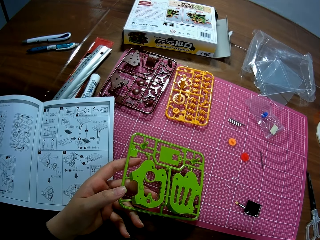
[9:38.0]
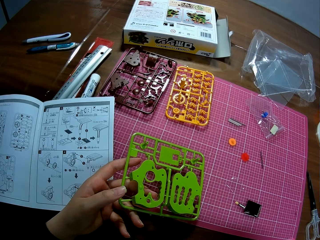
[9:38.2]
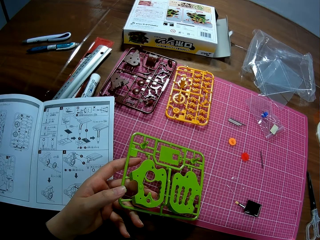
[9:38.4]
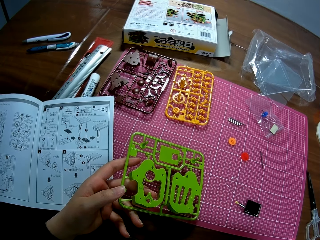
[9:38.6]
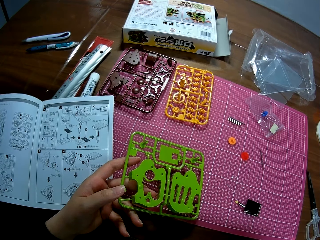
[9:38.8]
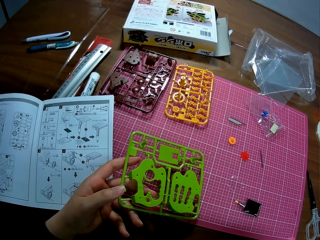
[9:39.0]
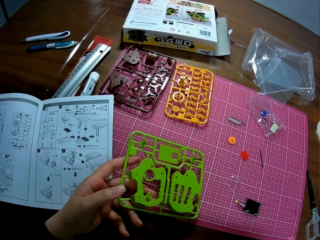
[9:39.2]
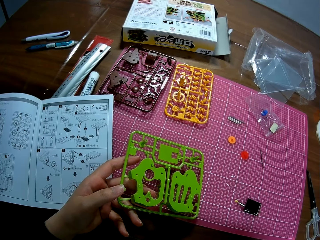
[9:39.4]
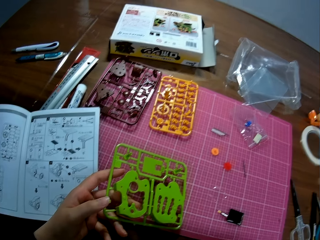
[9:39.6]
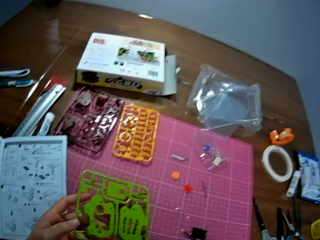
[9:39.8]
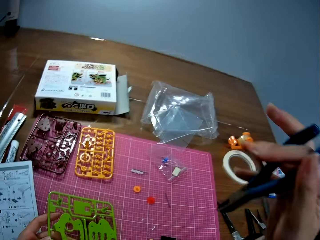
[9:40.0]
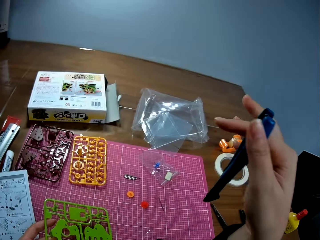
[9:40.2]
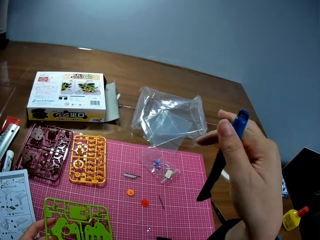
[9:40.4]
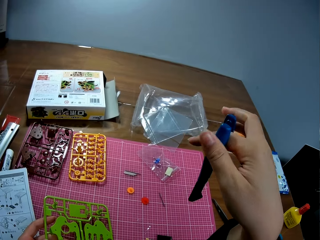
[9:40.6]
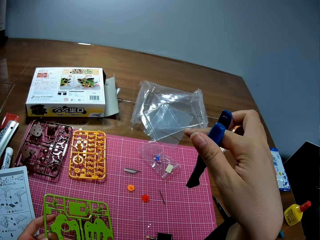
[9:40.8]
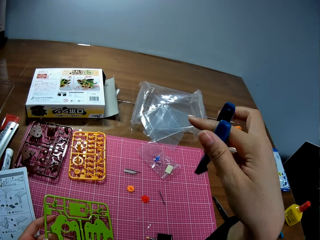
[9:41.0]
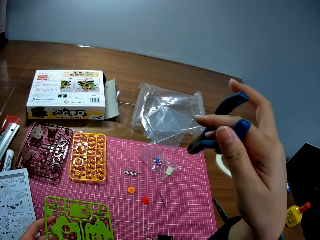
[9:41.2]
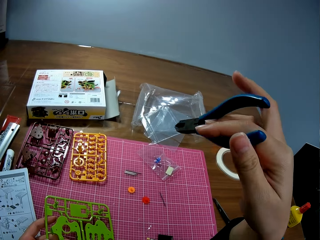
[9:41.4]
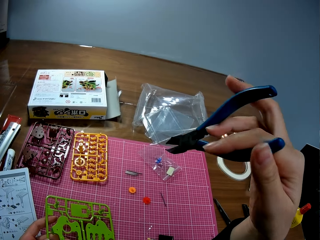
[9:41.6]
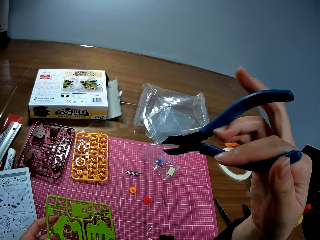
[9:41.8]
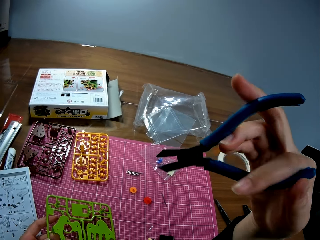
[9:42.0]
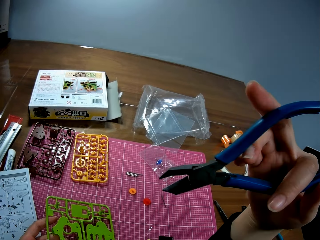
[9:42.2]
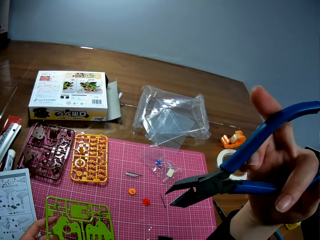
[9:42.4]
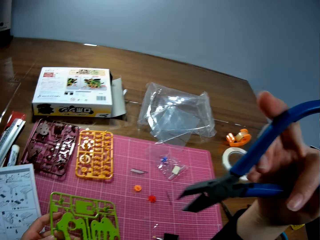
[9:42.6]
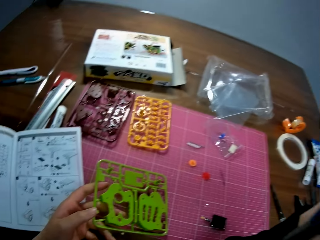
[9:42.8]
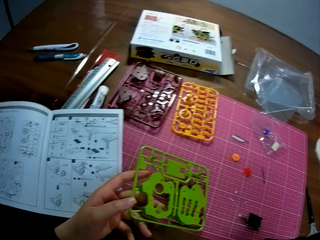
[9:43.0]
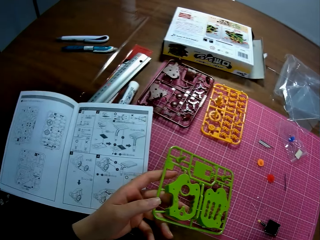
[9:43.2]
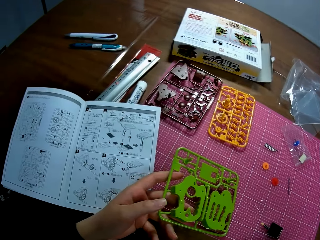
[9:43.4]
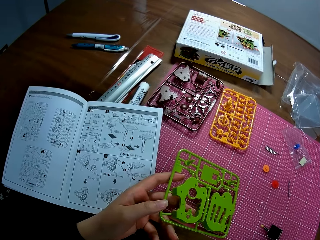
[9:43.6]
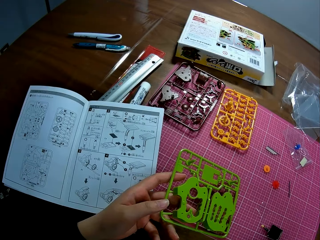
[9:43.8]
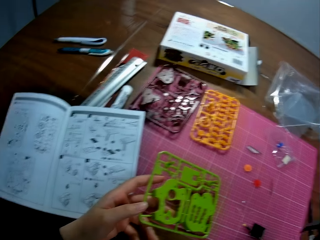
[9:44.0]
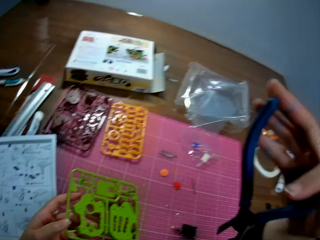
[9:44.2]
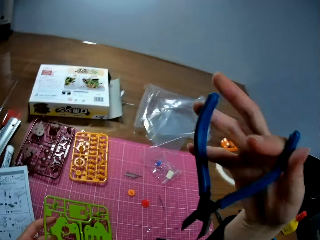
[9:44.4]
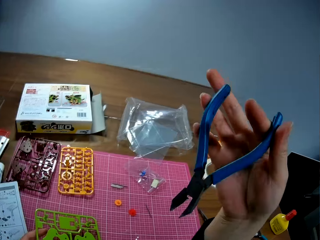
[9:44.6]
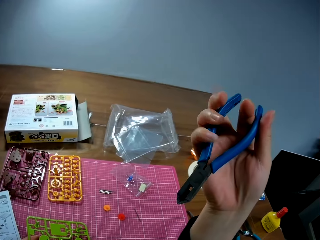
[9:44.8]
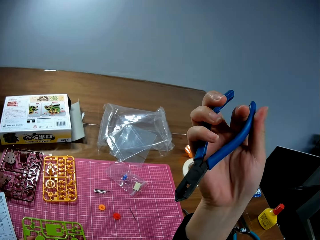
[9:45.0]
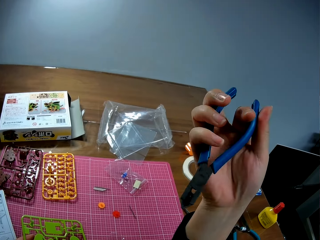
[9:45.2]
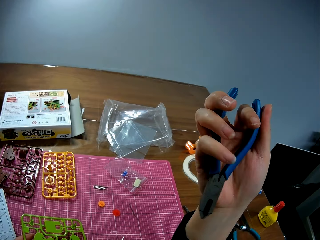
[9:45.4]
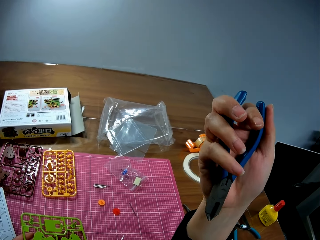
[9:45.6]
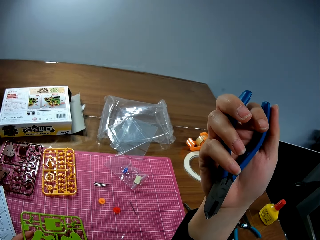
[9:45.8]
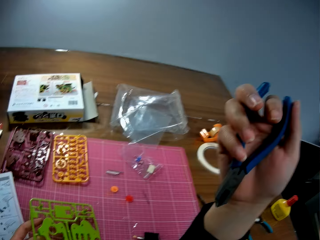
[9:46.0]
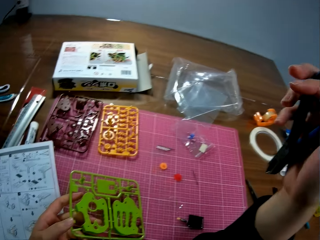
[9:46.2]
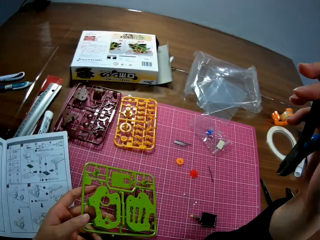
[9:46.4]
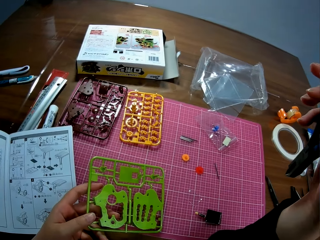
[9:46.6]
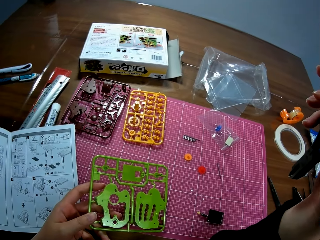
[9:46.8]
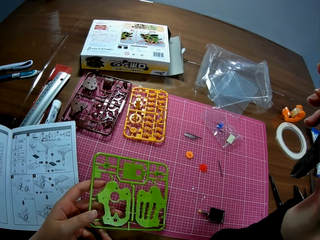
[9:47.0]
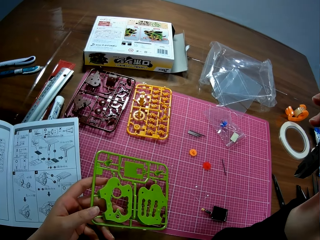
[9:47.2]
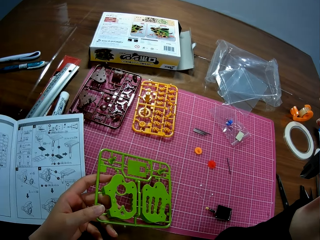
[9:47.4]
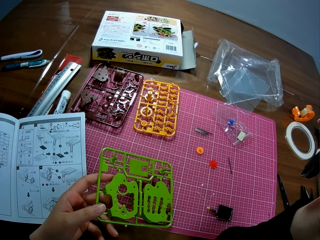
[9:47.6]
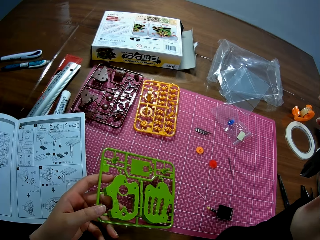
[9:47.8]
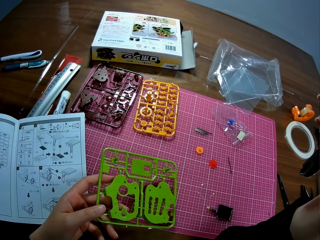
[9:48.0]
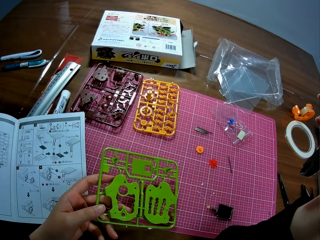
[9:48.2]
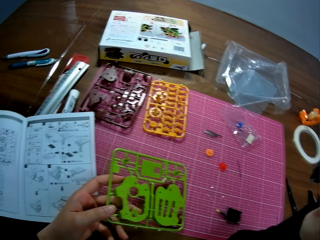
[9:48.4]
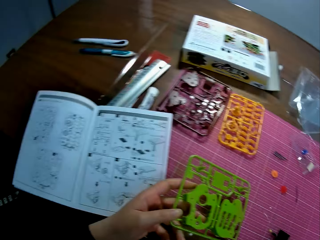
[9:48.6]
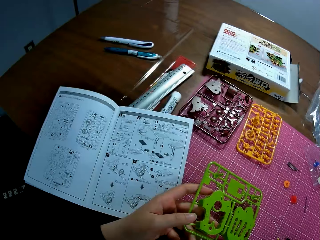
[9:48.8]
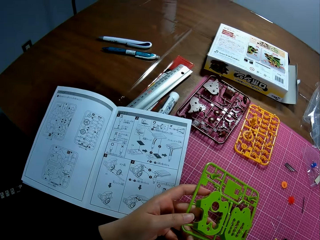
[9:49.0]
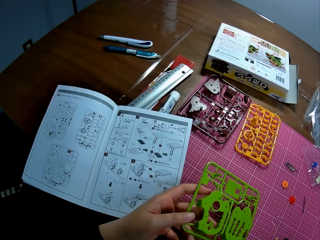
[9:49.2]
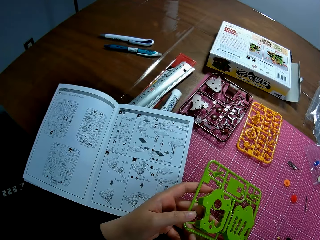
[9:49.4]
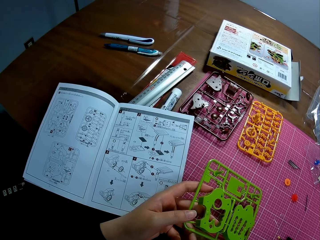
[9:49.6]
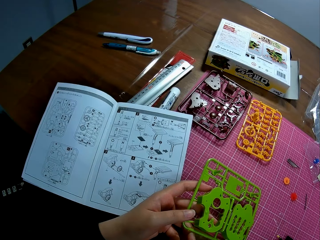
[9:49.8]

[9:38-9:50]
The camera wearer adjusts the craft pliers.

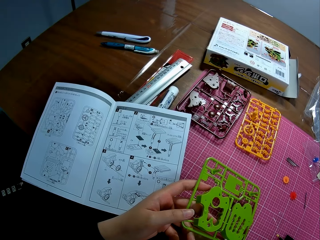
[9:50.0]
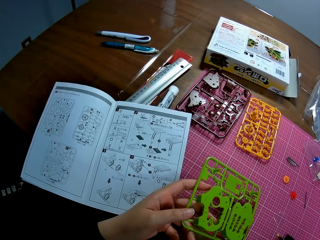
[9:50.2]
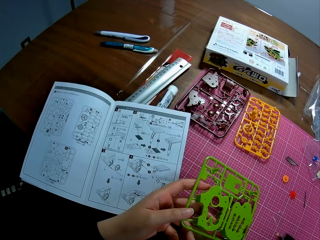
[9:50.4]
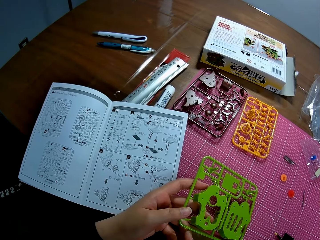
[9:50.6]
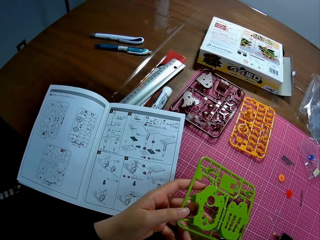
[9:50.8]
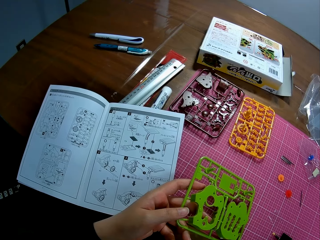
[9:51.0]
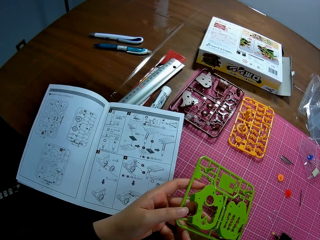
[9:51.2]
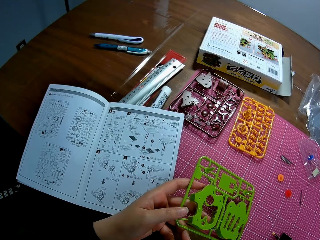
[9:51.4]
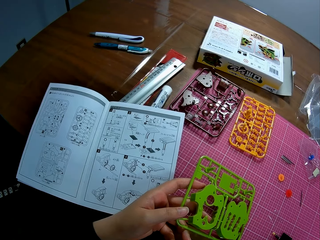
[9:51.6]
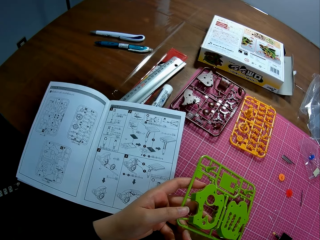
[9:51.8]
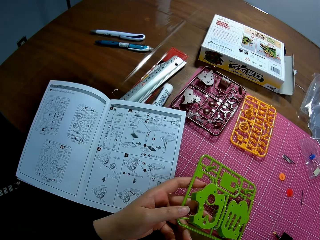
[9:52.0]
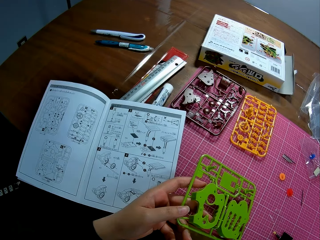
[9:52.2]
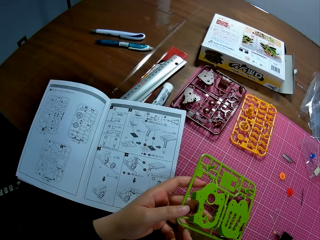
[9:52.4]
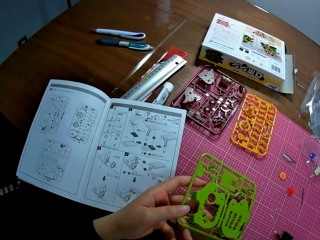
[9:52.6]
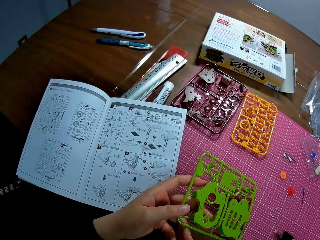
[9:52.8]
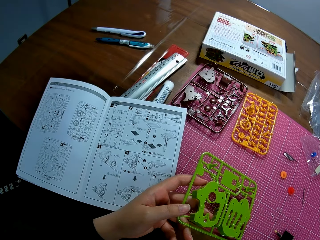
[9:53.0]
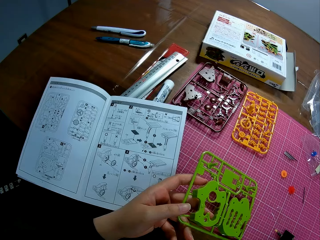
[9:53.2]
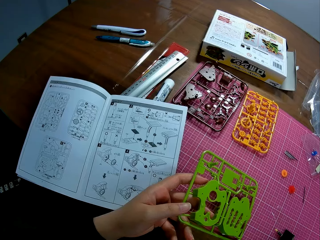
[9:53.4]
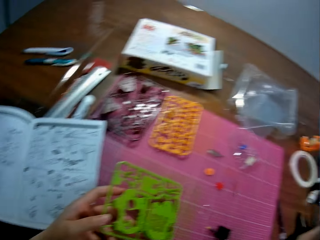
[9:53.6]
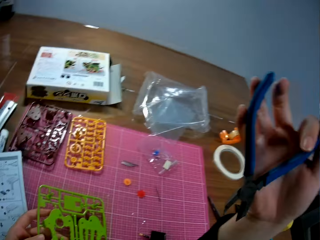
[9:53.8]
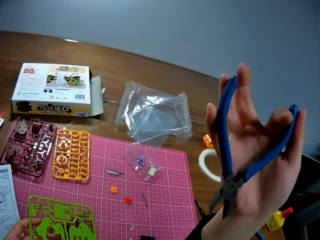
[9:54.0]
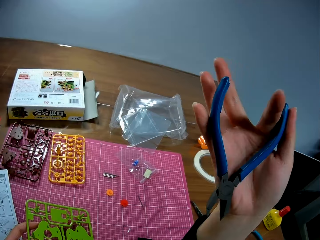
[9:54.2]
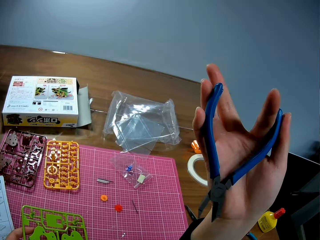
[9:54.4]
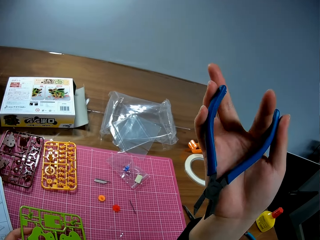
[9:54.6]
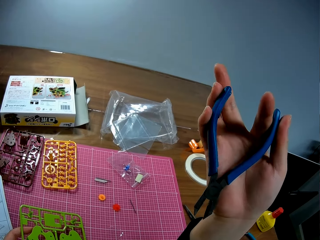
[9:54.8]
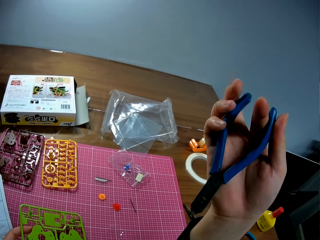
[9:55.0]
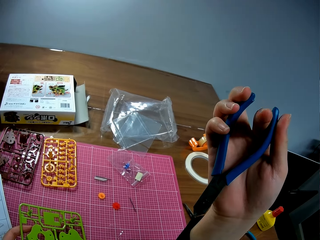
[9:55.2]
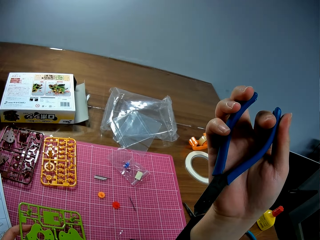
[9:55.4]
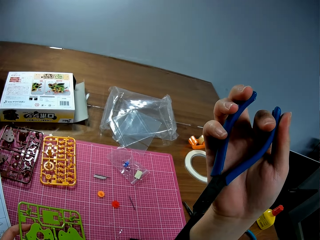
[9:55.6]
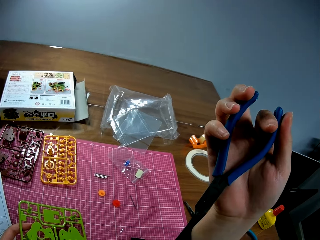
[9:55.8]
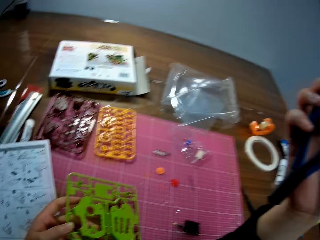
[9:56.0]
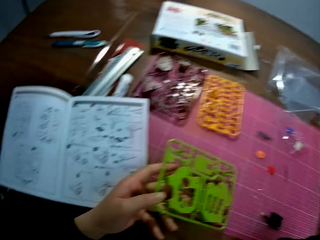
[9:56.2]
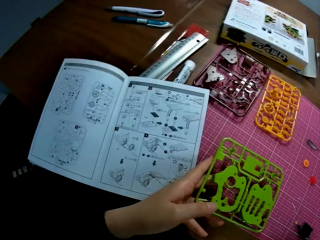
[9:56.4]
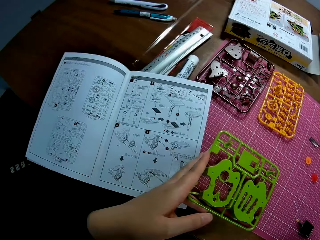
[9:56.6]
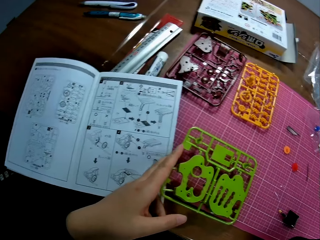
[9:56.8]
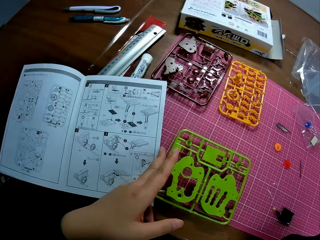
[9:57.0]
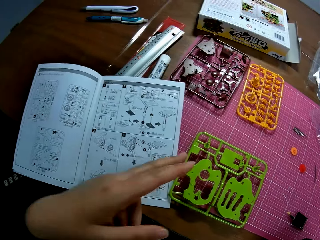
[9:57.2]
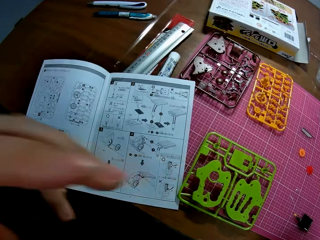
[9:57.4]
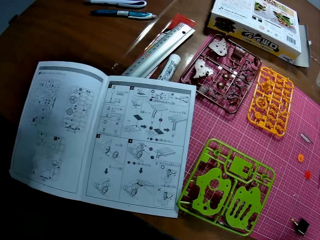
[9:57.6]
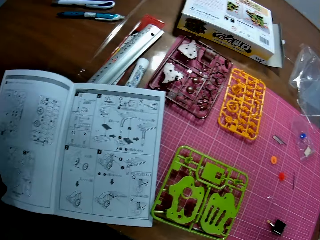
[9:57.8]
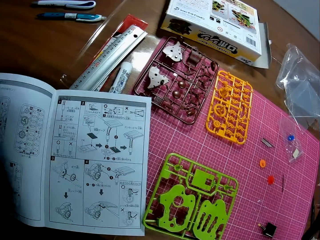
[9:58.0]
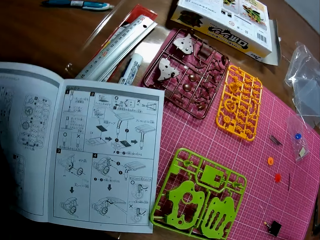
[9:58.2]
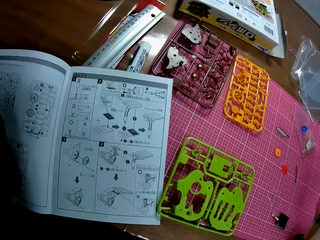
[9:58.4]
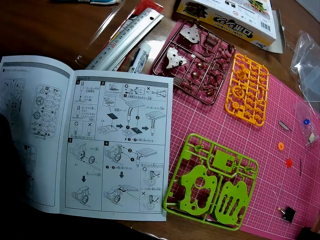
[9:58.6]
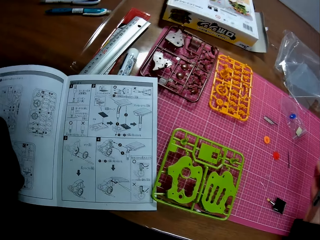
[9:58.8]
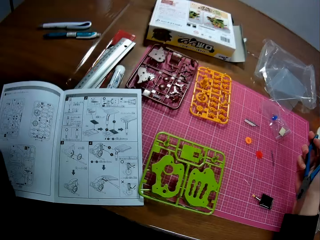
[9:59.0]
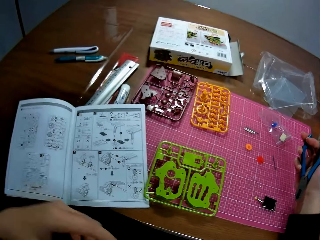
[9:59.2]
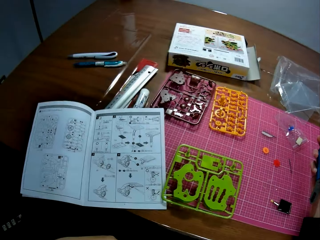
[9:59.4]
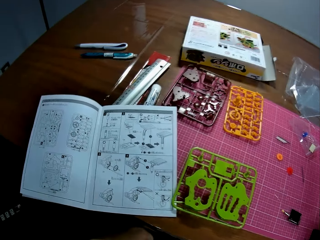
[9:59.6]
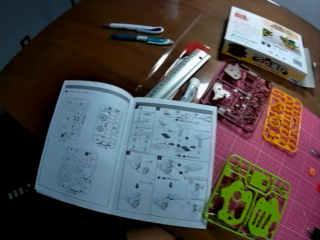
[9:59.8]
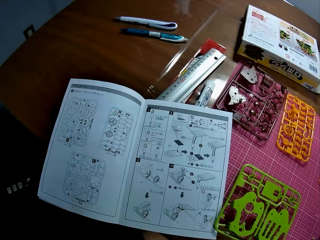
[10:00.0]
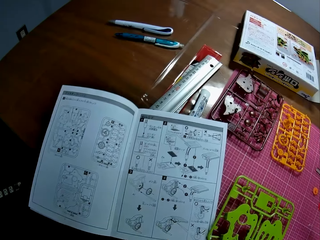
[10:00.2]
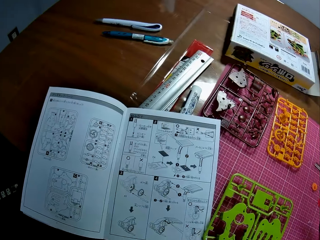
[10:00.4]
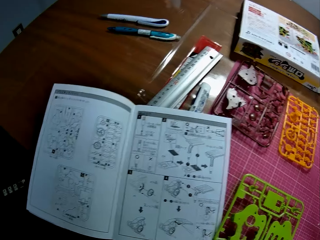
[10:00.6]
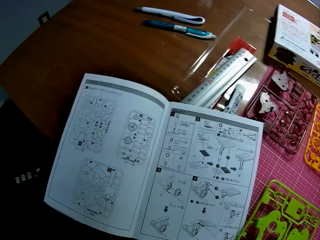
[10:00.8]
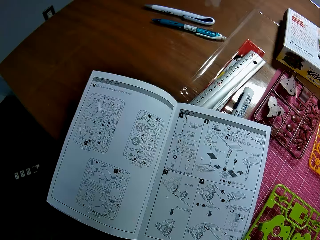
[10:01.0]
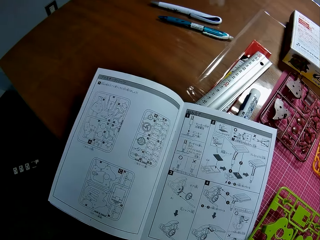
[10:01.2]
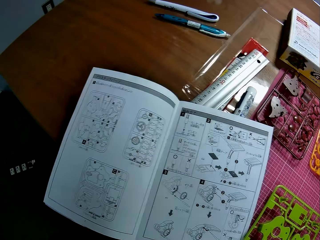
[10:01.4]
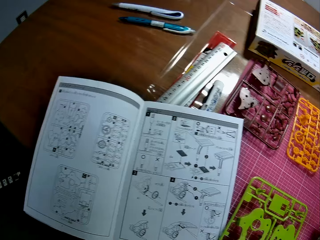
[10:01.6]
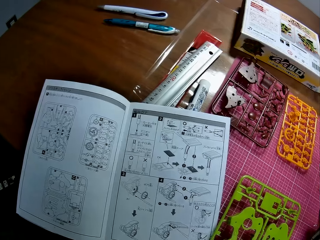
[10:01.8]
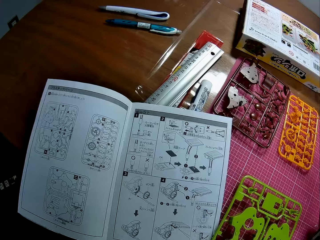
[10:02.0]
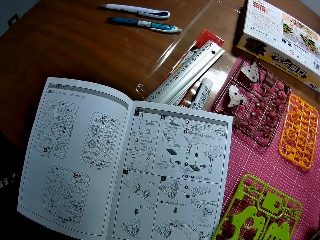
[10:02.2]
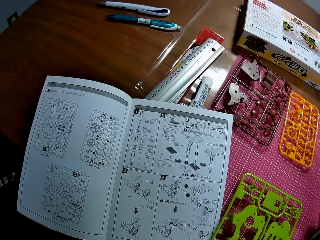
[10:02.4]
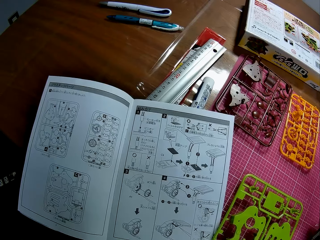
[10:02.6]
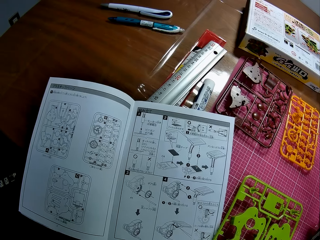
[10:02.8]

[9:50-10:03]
The camera wearer drops the plastic puzzle. She raises her left hand towards her face.
